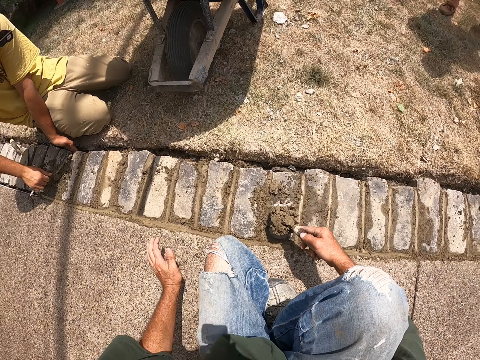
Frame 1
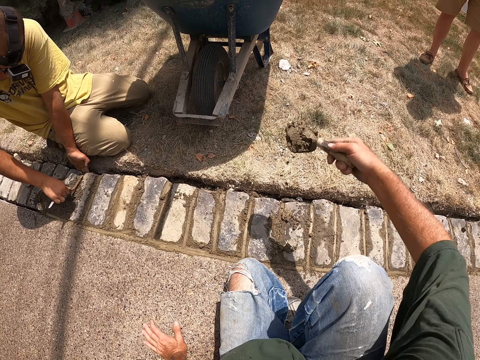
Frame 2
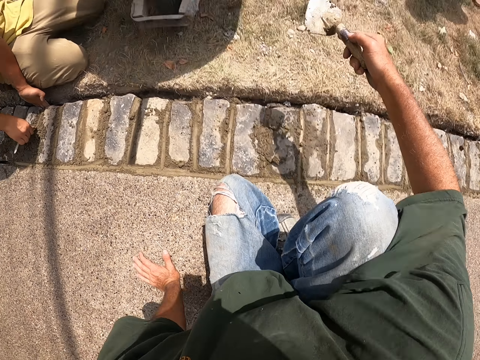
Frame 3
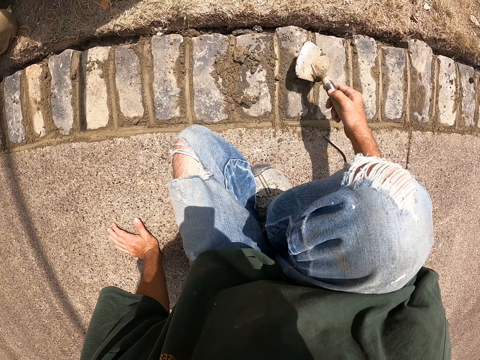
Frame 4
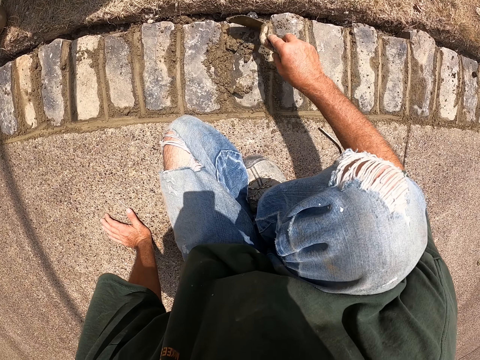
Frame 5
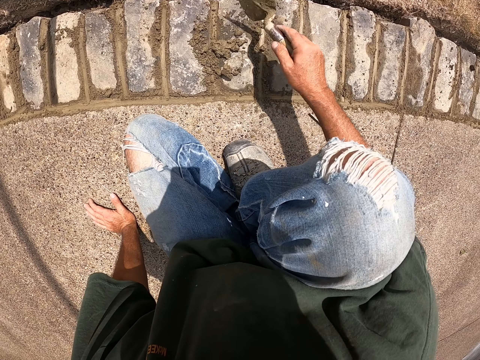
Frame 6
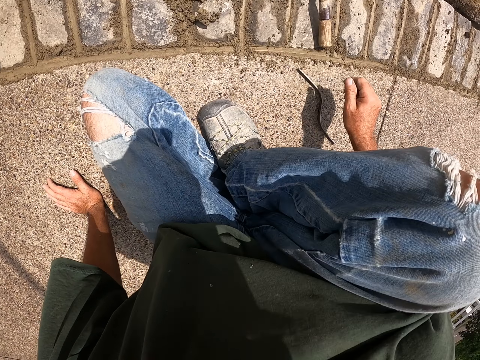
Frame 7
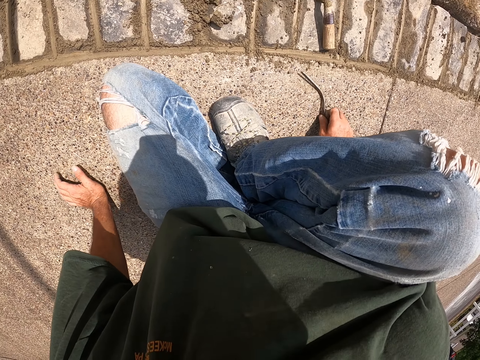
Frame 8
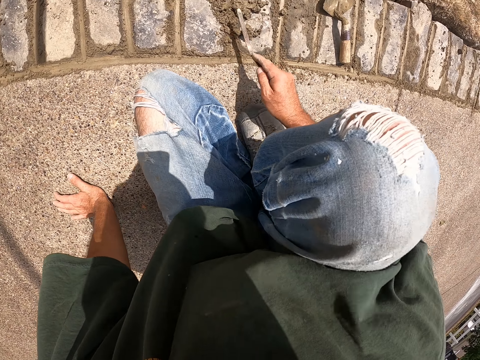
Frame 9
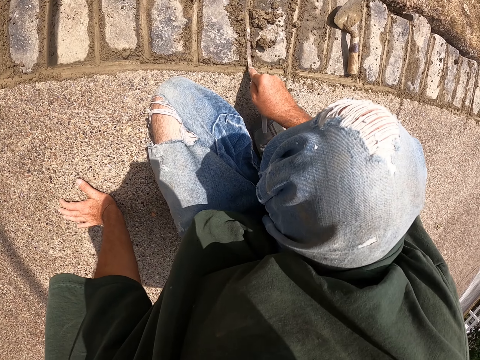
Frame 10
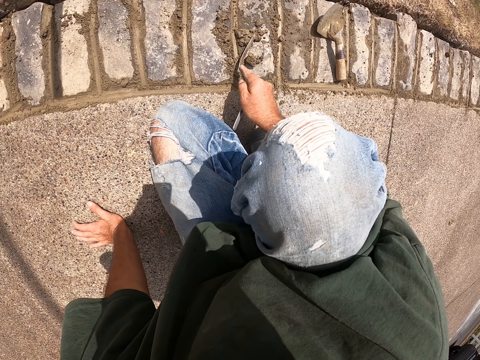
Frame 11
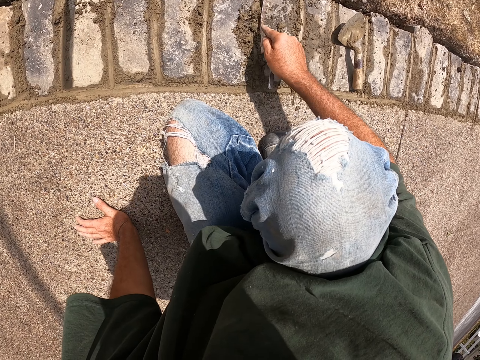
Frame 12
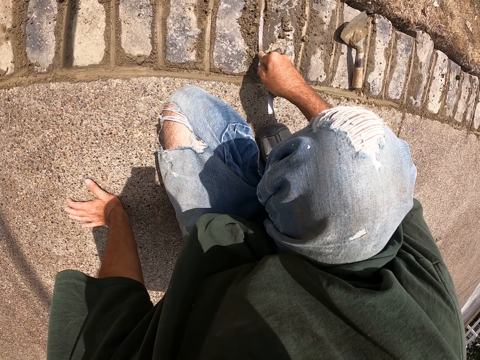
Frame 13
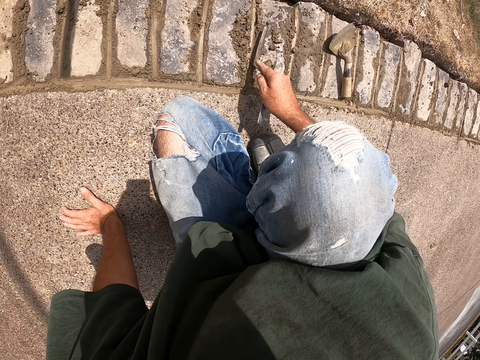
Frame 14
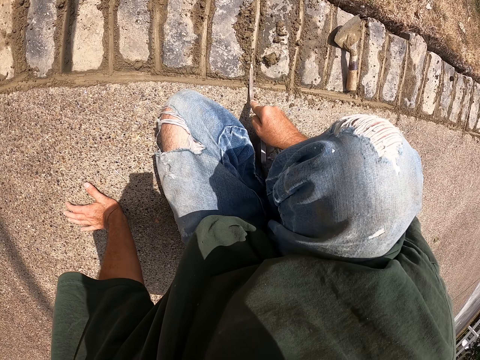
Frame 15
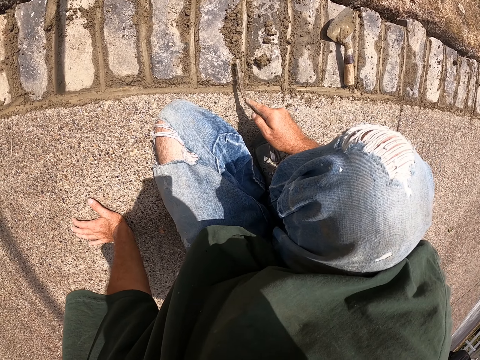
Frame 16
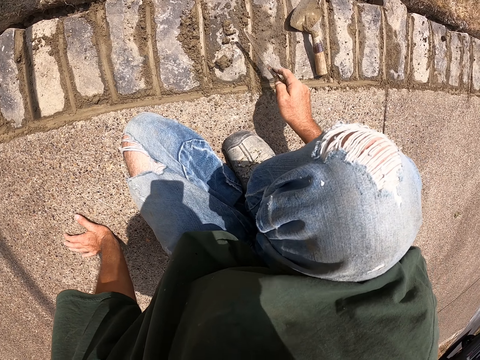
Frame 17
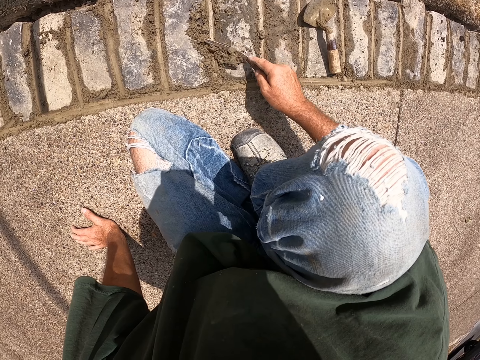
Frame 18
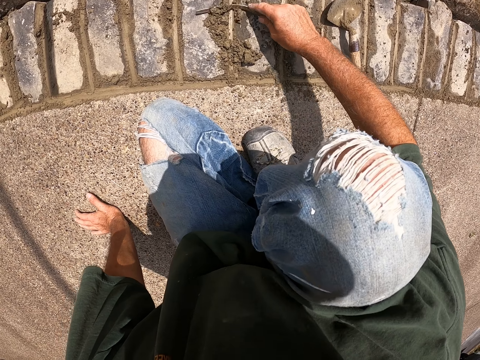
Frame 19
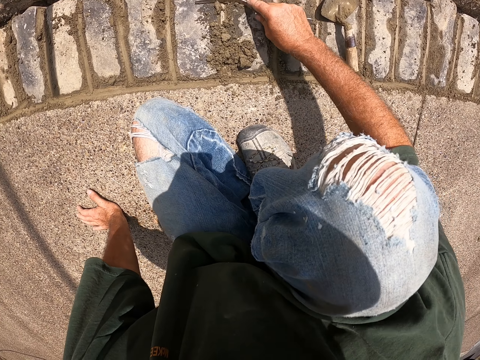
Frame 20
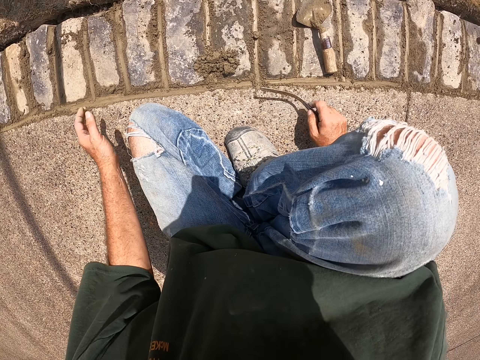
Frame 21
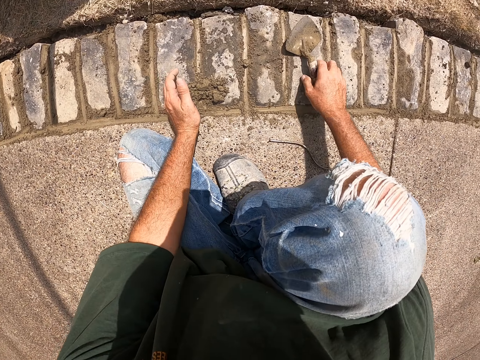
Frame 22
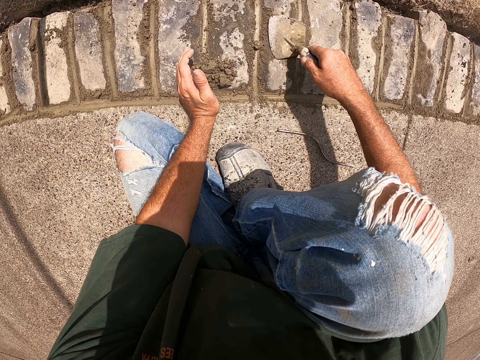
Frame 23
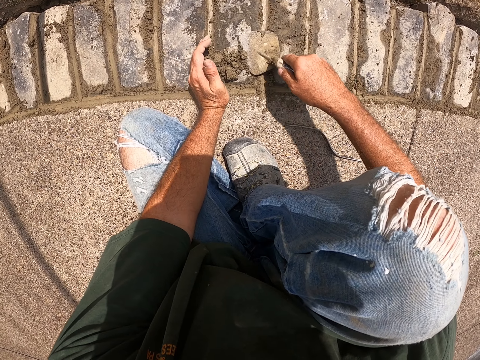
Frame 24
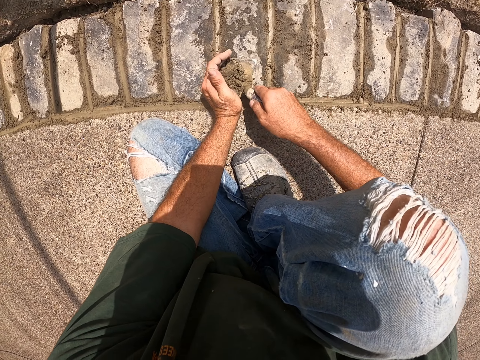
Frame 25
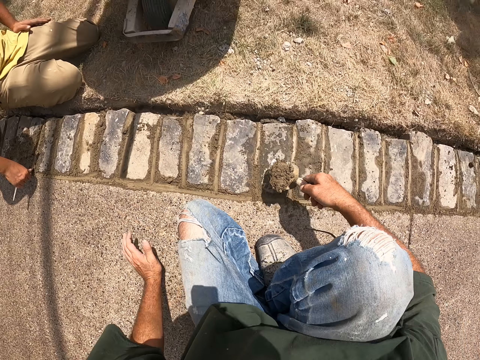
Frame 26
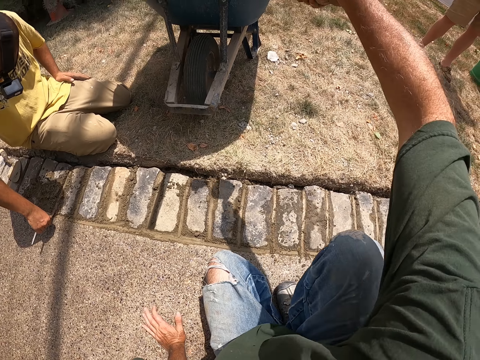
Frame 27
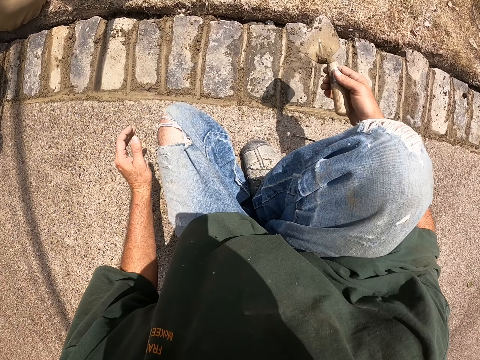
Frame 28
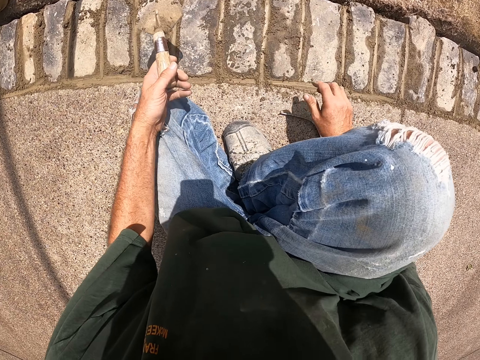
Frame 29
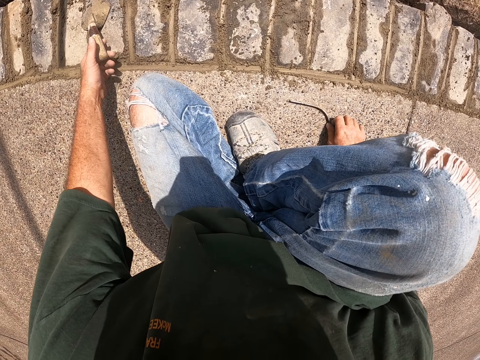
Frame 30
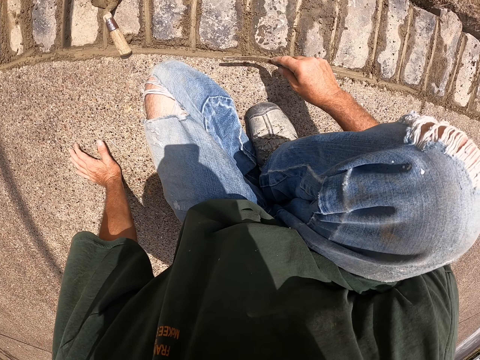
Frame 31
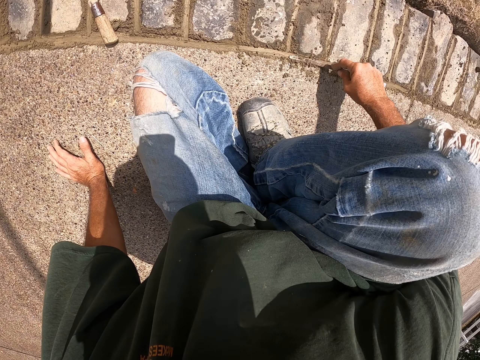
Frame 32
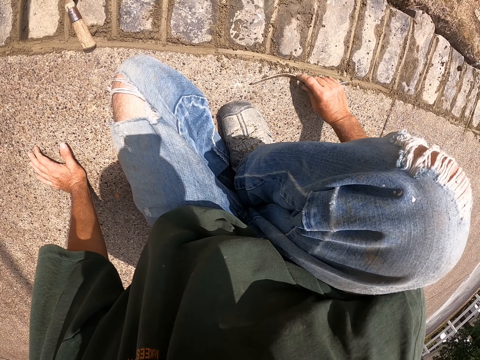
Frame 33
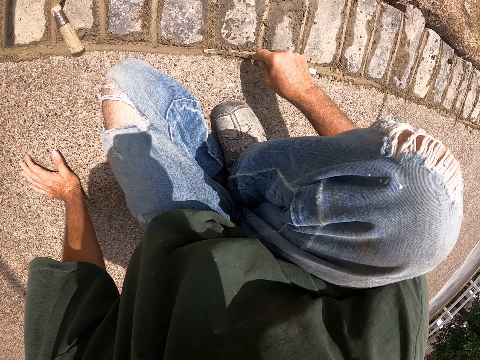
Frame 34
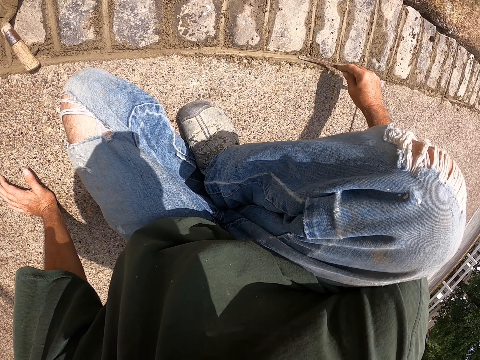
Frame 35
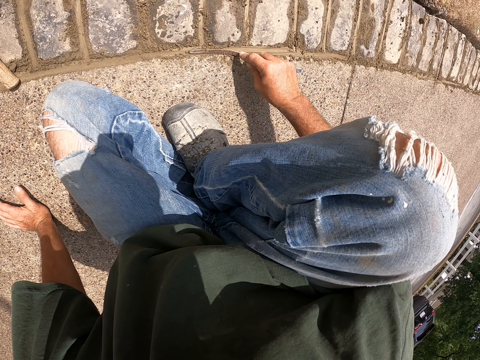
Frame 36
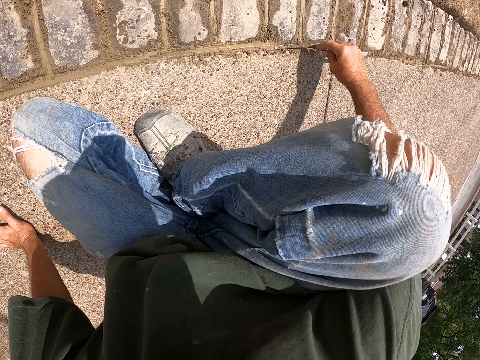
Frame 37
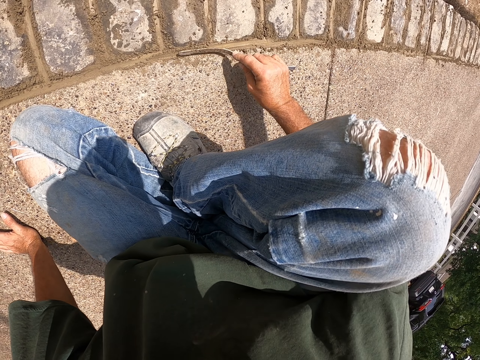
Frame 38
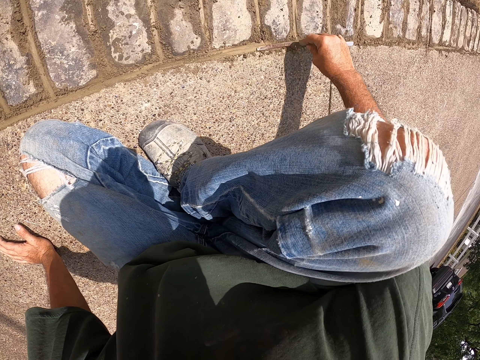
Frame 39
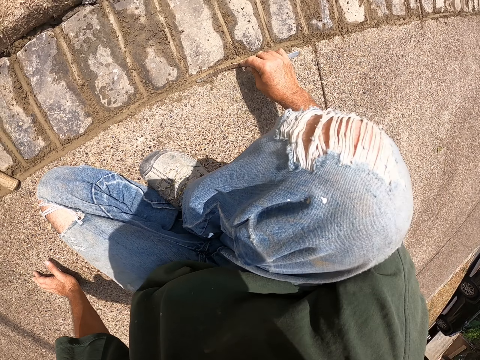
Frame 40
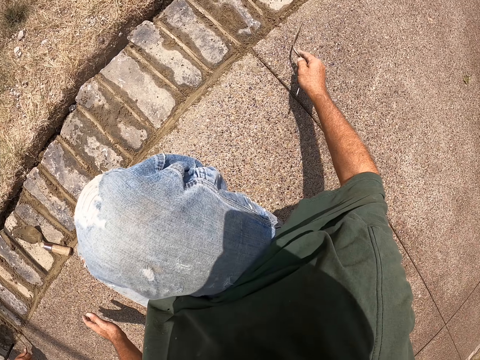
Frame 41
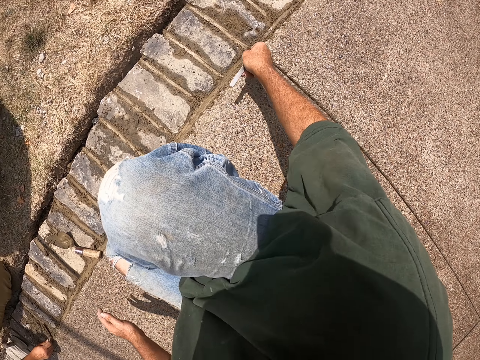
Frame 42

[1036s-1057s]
A man cements bricks with a joint filler. The camera wearer throws the cement in the wheelbarrow. He collects the cement with the mason trowel. He puts the mason trowel on a brick. He picks up a joint filler. He cements the bricks with the joint filler. He pulls his hand off the path. He pulls the joint filler off the cement. He picks up a mason trowel. He picks up cement with the mason trowel. He throws the cement in the wheelbarrow. The man cements the bricks with a joint filler. The camera wearer switches the mason trowel to the other hand. He puts the mason trowel on the brick. He cements the bricks with the joint filler. He aligns the cement on the bricks.
